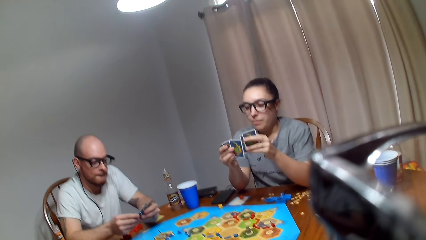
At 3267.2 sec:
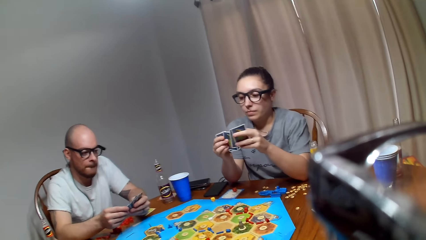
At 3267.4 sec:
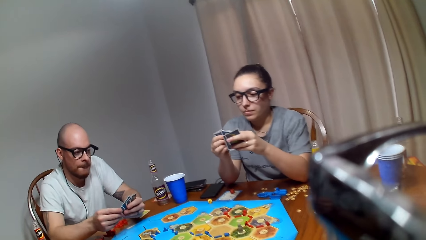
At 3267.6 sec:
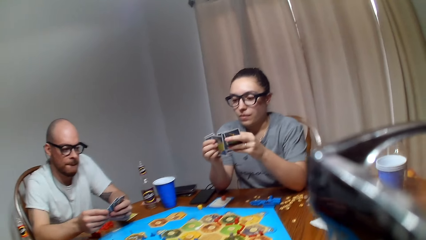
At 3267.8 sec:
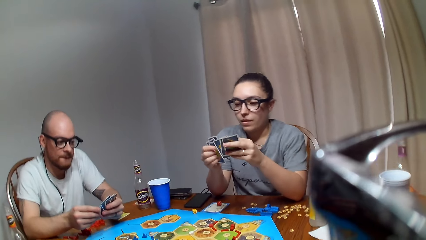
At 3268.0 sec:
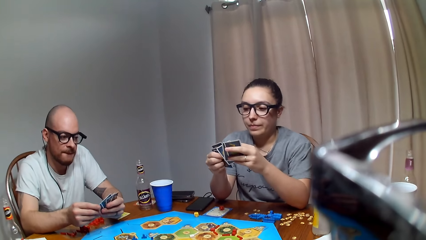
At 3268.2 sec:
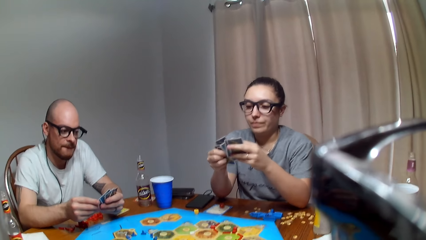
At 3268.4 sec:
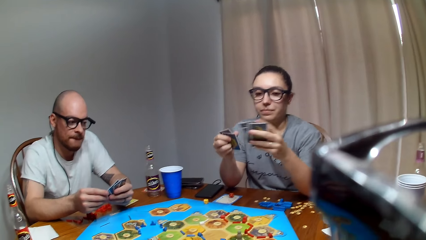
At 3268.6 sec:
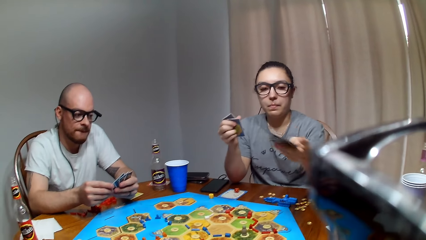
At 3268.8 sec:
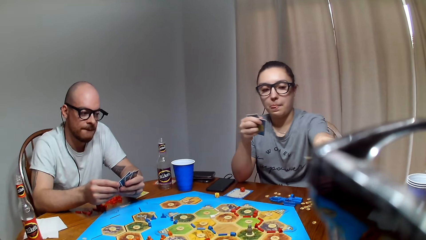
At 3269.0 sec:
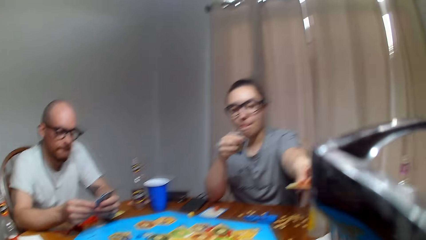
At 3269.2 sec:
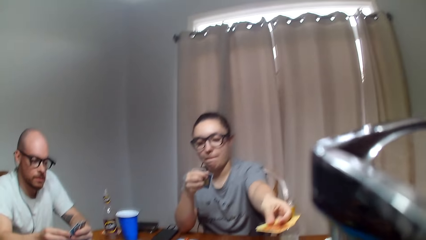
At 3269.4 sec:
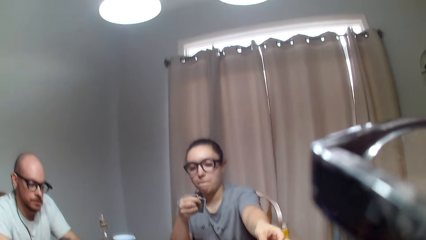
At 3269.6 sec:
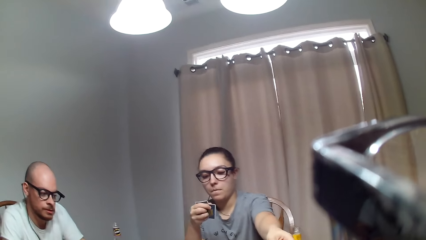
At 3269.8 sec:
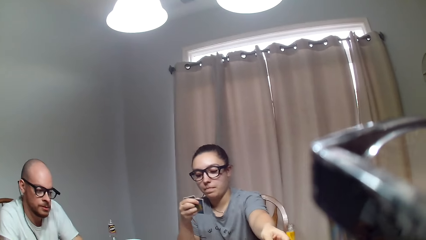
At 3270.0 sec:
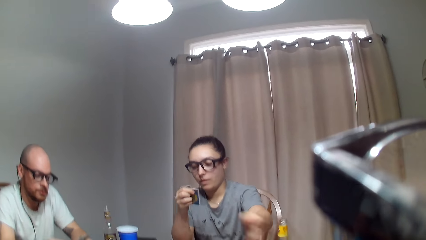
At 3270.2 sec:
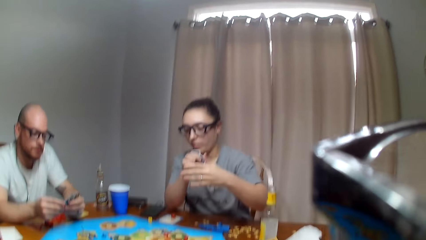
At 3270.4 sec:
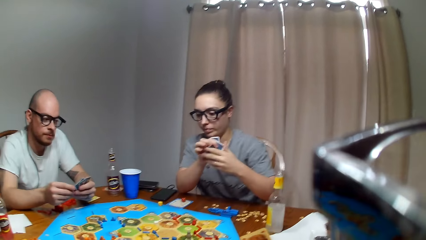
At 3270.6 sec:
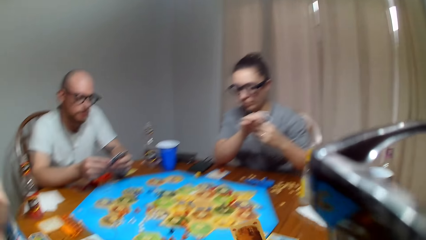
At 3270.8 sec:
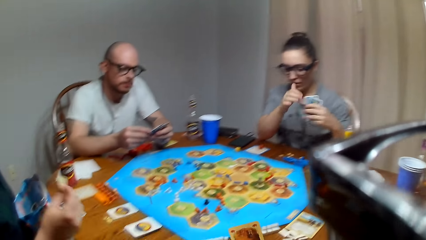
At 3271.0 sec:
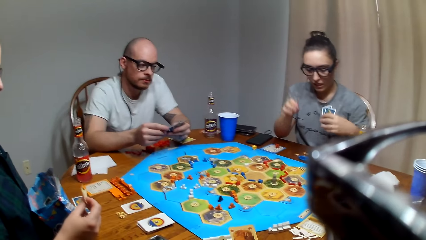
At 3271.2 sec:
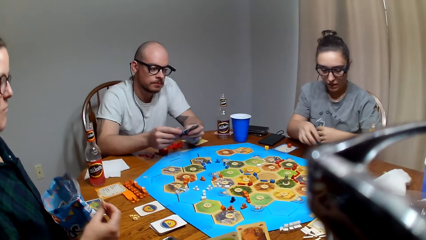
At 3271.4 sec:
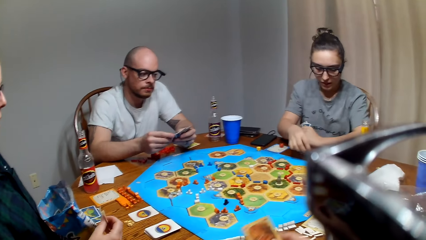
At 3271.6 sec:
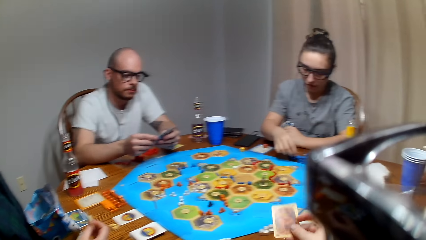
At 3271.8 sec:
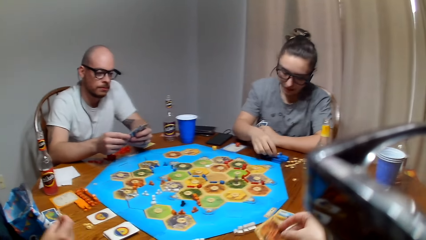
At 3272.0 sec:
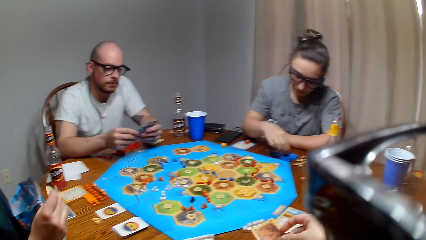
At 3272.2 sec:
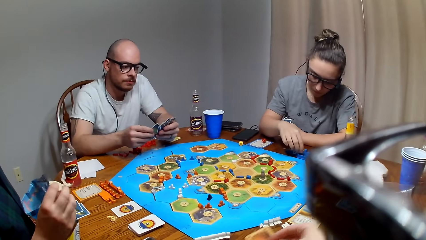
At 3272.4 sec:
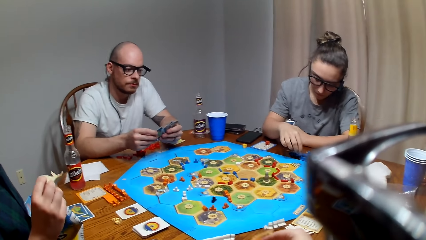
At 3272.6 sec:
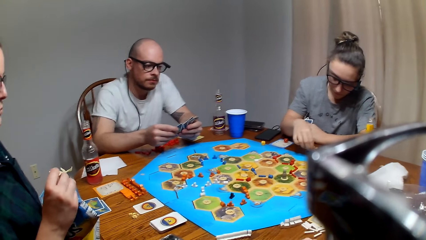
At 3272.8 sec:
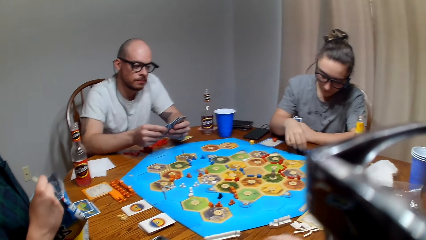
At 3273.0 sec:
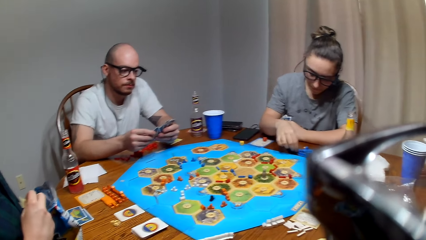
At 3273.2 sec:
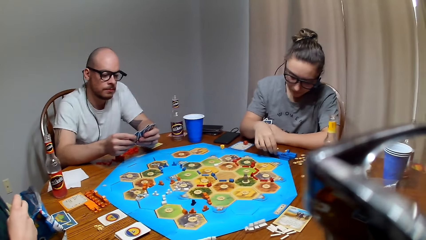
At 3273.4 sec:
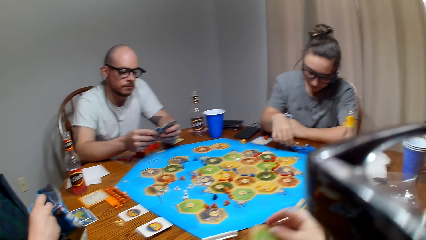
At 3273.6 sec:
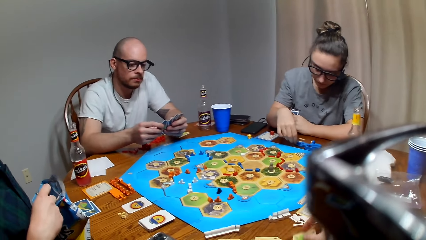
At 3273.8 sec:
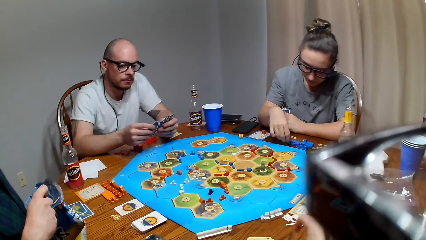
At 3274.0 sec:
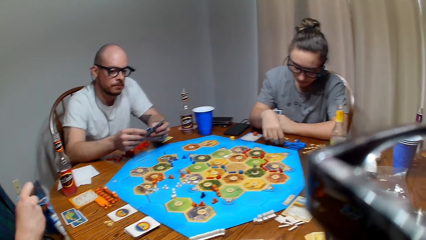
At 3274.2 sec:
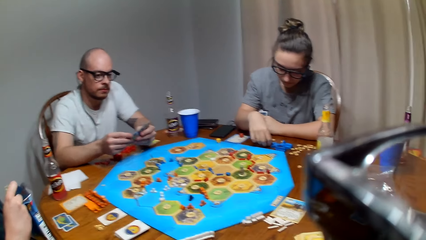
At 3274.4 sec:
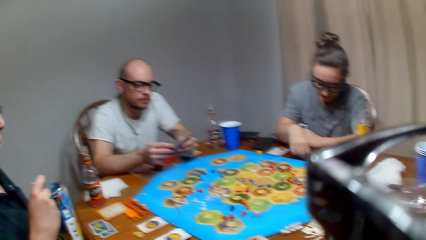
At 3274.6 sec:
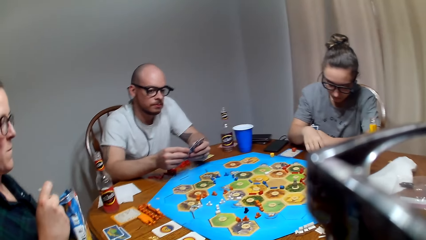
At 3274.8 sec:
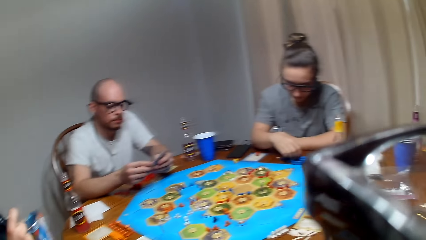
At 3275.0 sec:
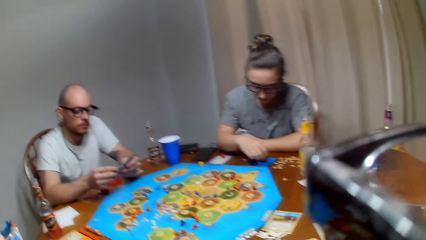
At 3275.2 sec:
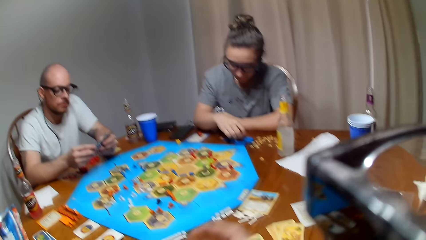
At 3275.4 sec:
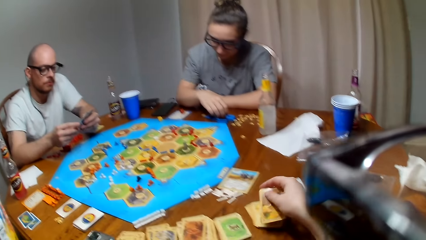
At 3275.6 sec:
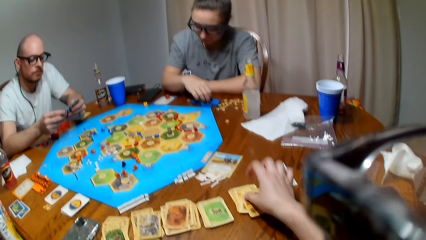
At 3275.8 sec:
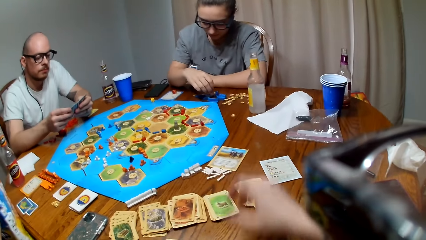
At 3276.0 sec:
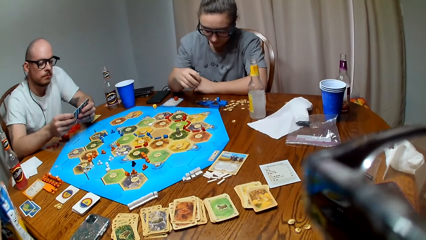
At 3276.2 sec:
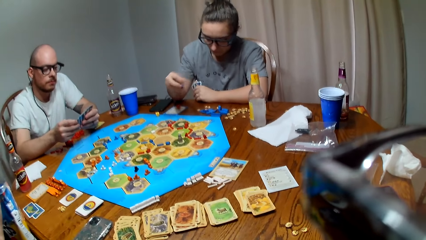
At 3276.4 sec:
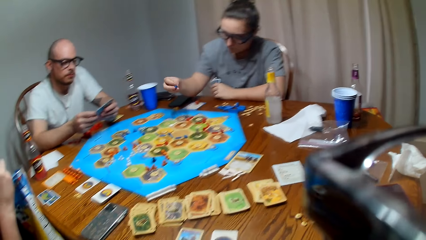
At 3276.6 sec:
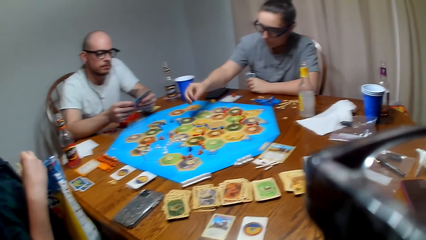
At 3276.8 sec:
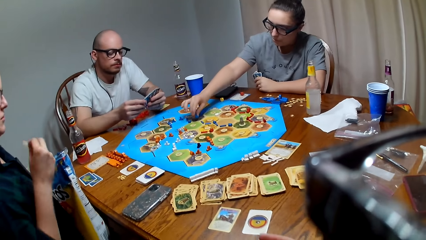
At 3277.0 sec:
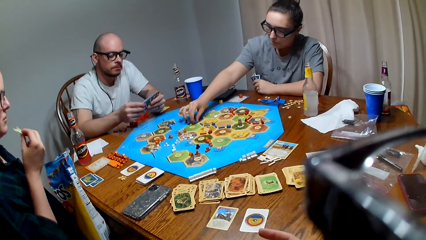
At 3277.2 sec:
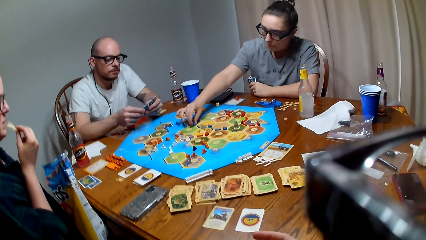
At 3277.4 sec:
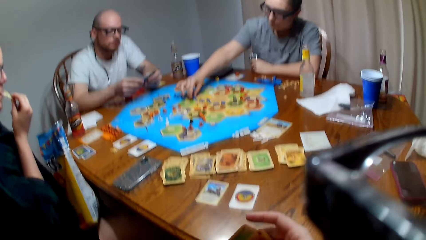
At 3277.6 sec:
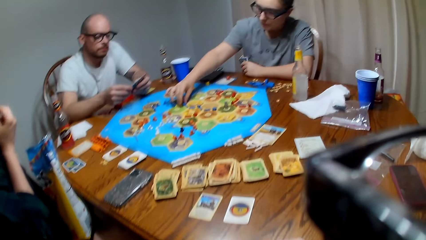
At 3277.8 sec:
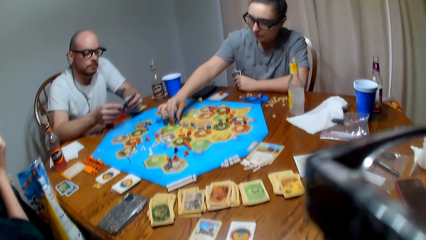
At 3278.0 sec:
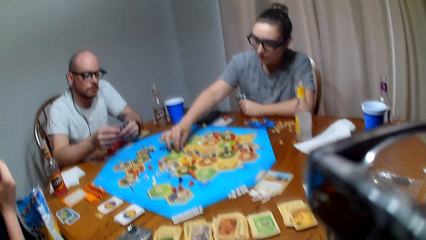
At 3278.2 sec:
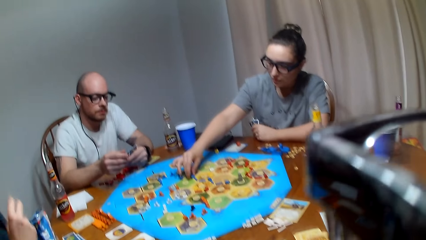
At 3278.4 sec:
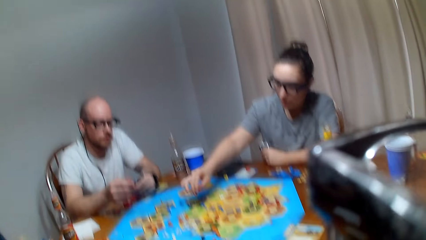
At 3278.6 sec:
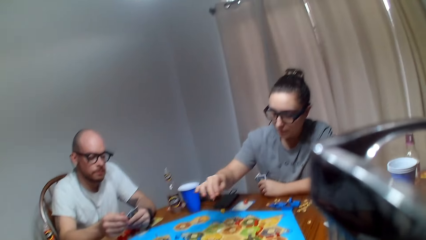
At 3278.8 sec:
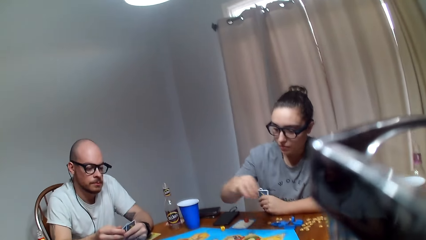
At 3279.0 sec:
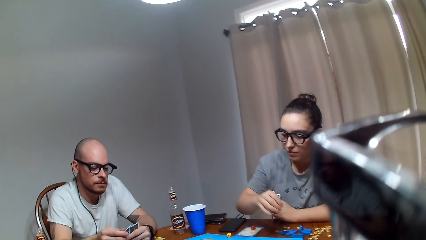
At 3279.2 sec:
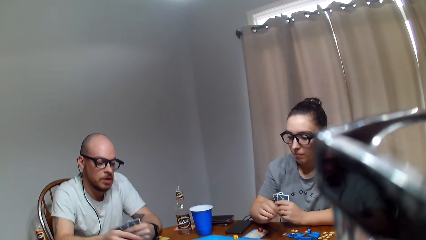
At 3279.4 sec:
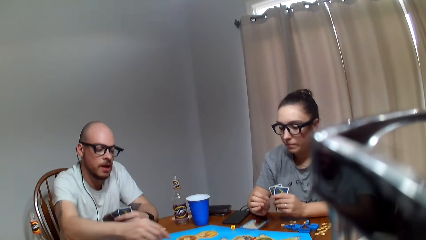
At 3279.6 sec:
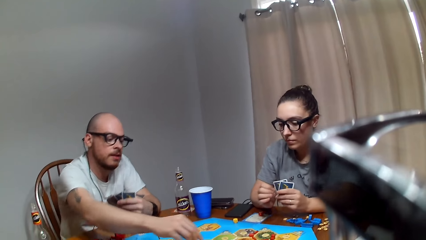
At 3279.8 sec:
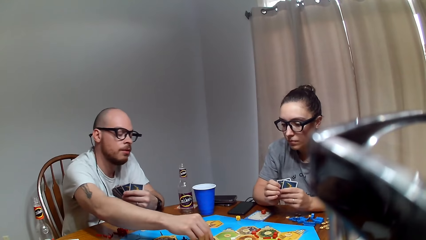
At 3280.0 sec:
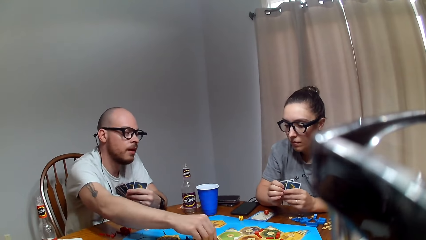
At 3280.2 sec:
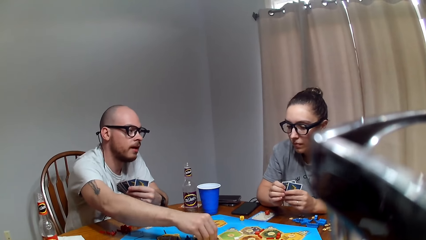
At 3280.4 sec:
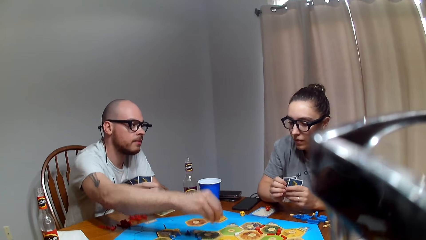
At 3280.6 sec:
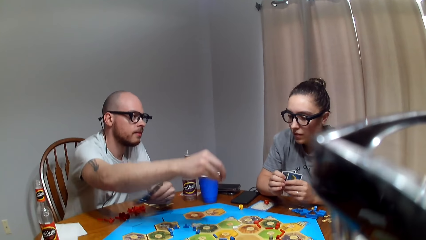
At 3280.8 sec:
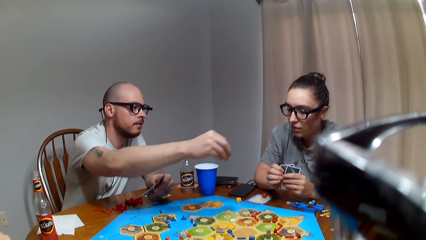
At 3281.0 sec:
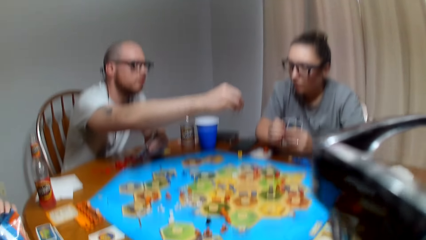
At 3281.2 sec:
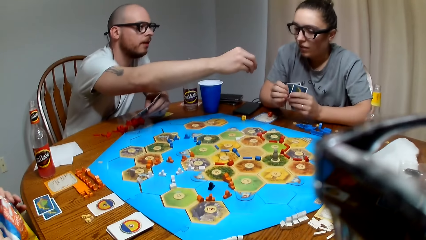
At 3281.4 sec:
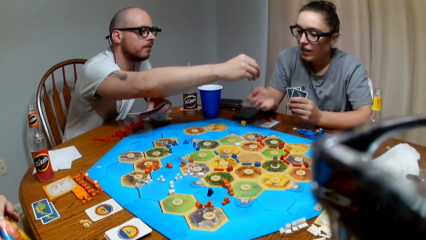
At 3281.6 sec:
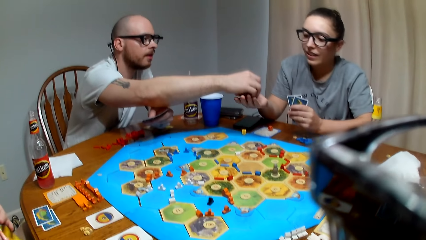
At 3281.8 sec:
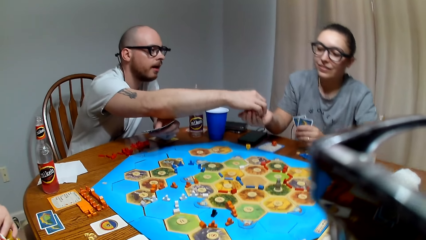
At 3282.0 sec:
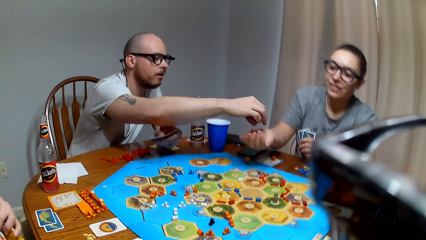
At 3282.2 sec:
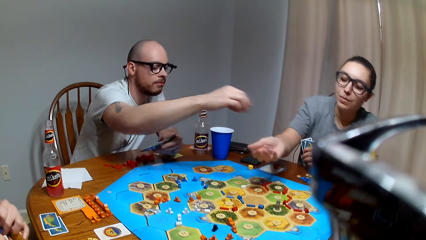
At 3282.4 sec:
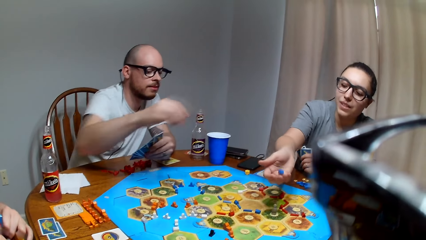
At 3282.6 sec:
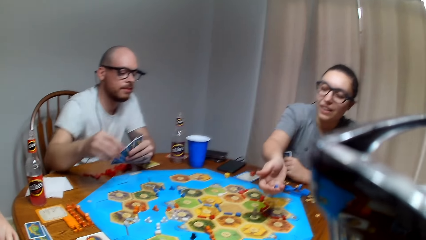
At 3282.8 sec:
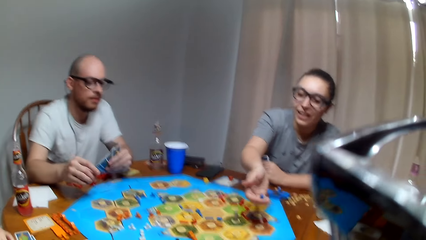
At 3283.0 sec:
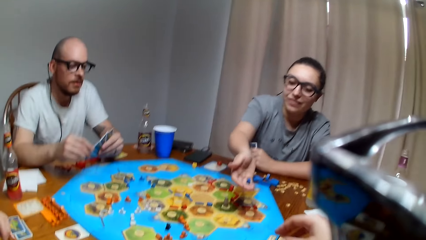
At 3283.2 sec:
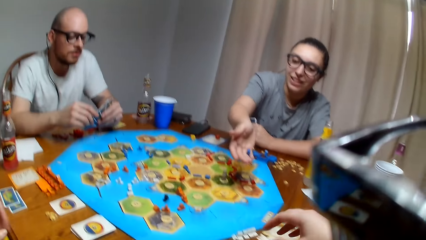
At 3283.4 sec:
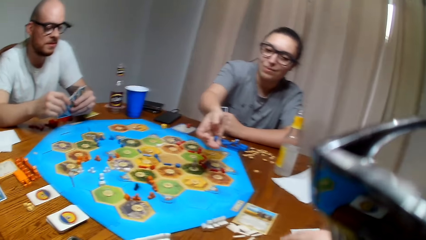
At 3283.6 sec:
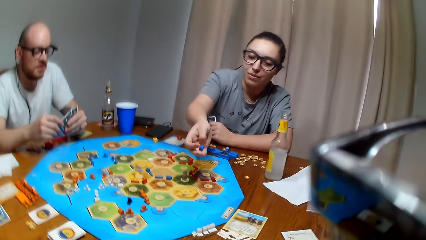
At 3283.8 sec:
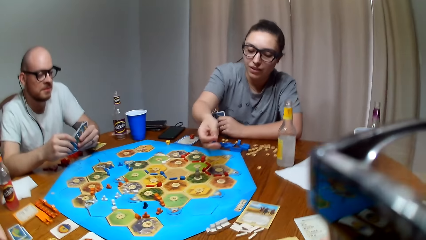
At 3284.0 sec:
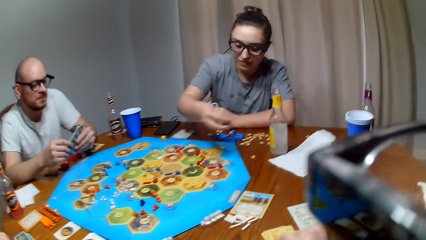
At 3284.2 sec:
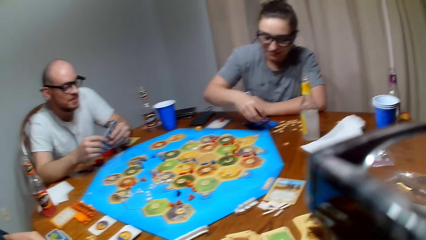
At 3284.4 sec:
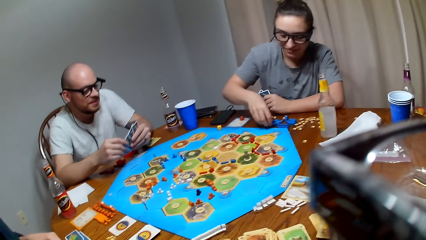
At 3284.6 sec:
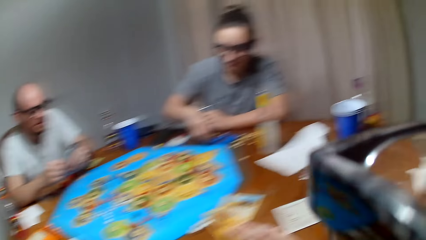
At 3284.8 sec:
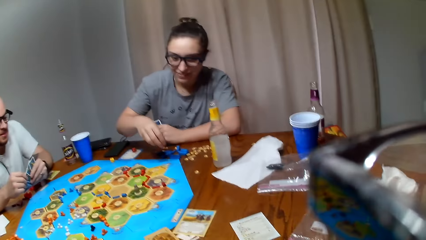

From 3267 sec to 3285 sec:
A lady shuffles the cards. The camera wearer picks cards from the lady and arranges the cards on the table. A person plays a board game with the camera wearer and two other people. Another lady eats the snacks. A man picks a road from the table and gives the road to the first lady.
